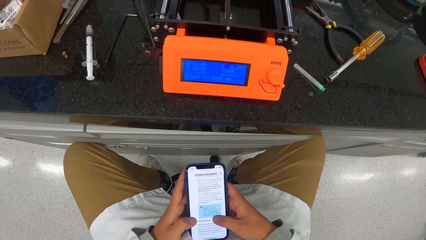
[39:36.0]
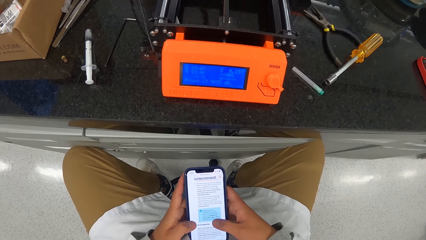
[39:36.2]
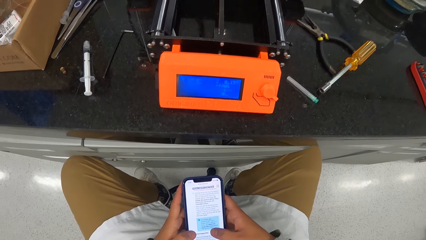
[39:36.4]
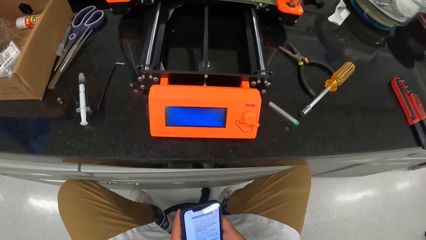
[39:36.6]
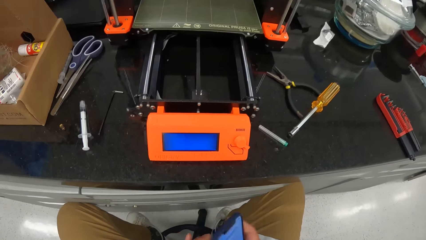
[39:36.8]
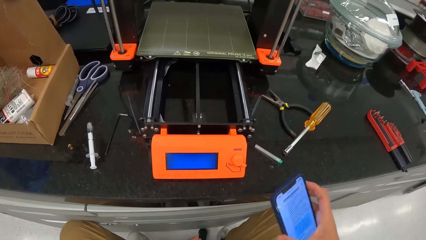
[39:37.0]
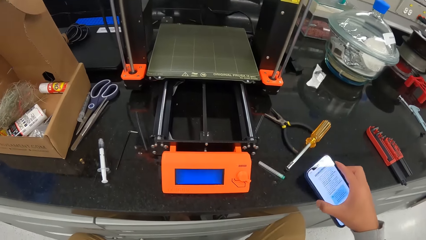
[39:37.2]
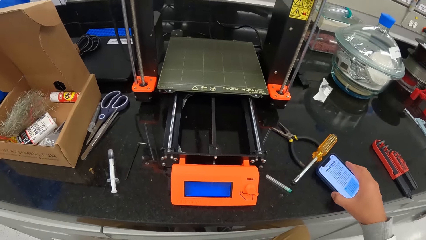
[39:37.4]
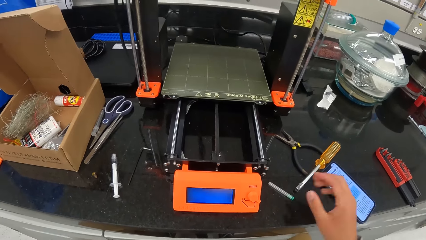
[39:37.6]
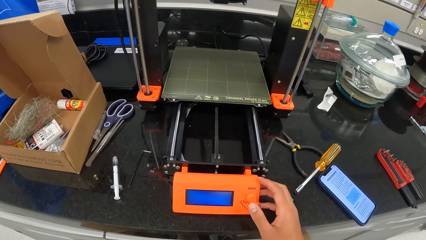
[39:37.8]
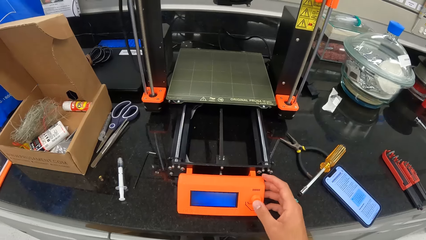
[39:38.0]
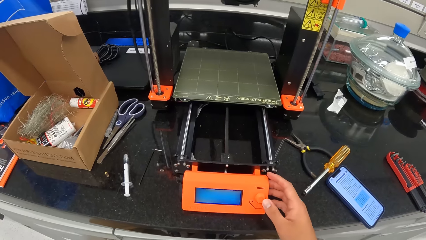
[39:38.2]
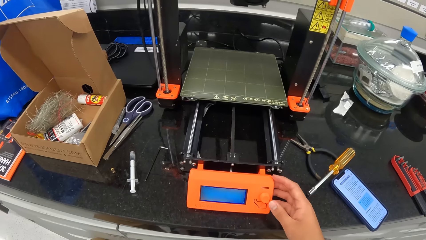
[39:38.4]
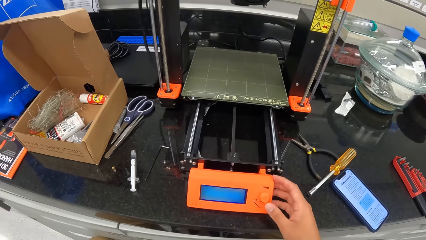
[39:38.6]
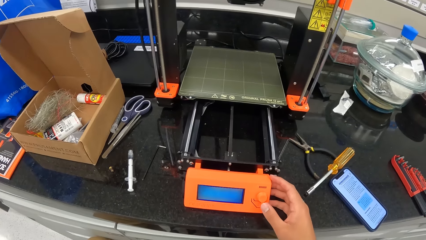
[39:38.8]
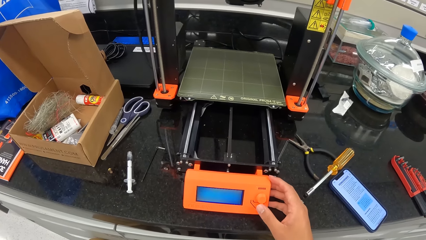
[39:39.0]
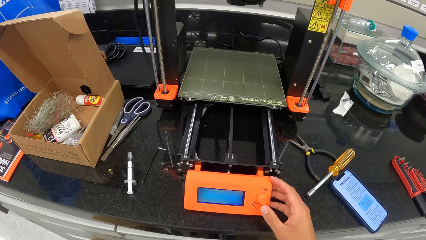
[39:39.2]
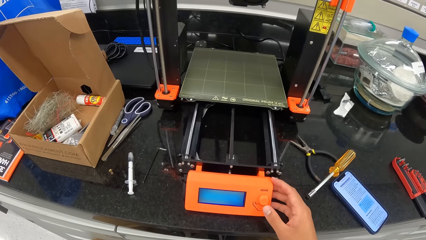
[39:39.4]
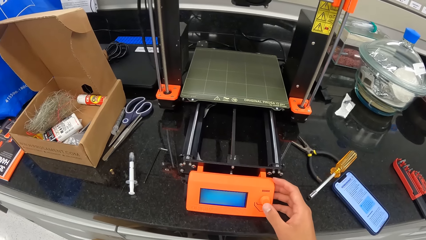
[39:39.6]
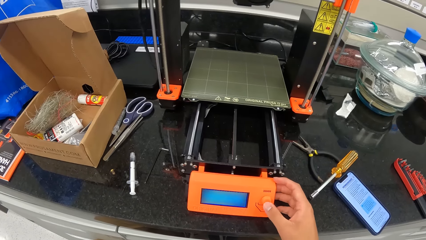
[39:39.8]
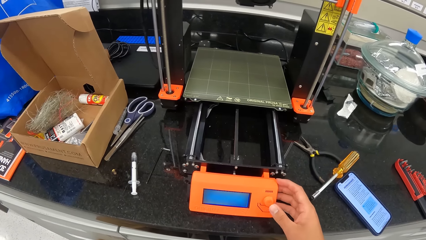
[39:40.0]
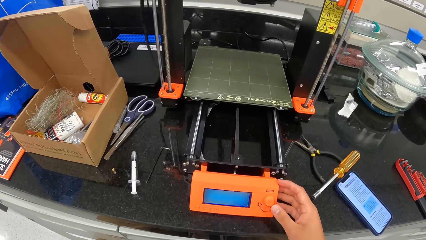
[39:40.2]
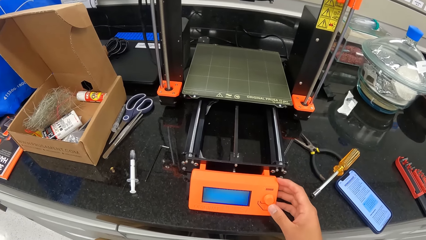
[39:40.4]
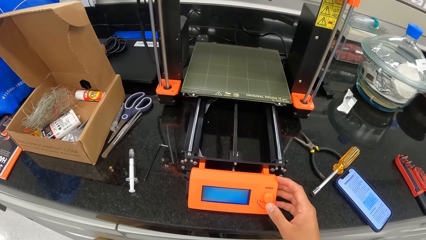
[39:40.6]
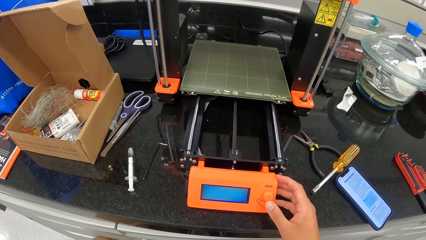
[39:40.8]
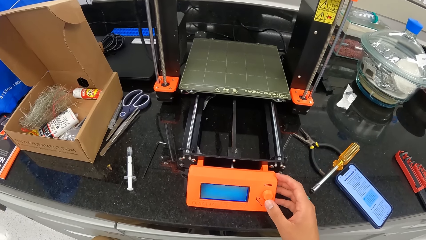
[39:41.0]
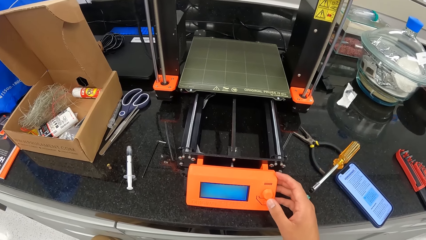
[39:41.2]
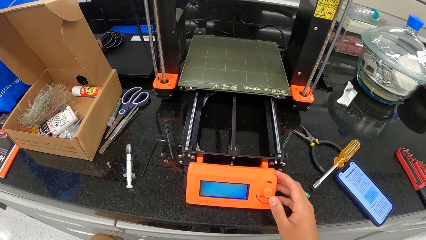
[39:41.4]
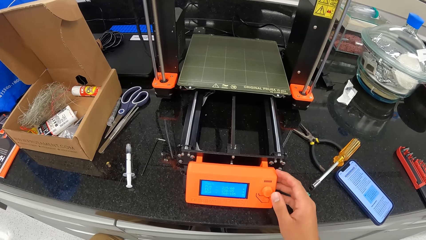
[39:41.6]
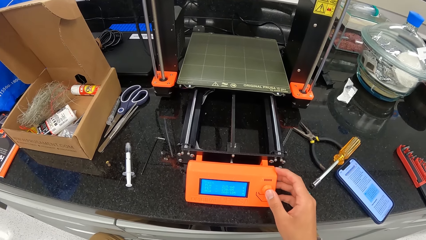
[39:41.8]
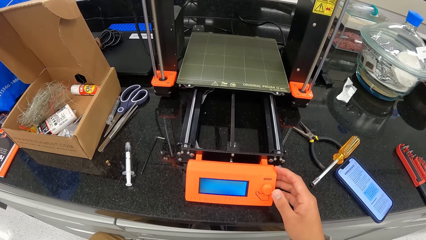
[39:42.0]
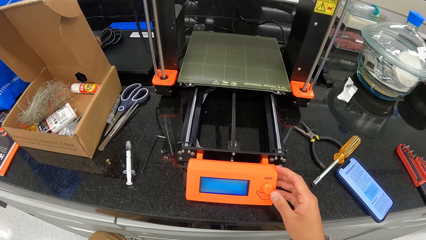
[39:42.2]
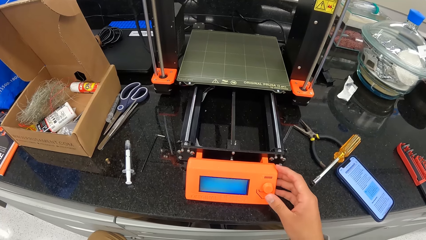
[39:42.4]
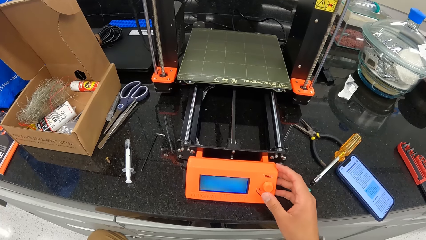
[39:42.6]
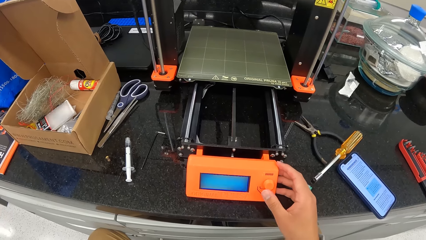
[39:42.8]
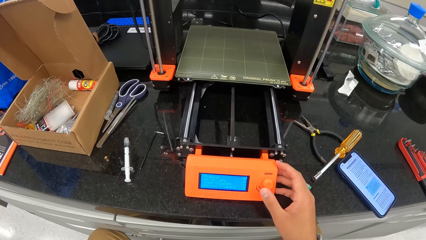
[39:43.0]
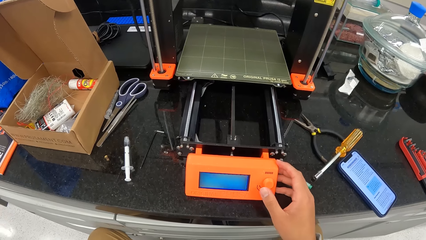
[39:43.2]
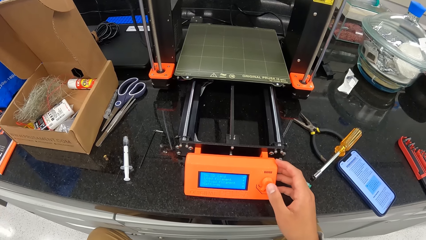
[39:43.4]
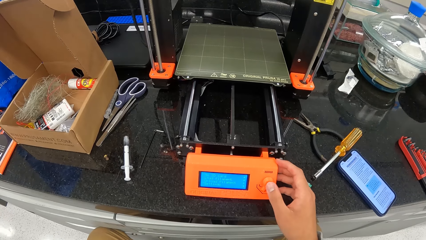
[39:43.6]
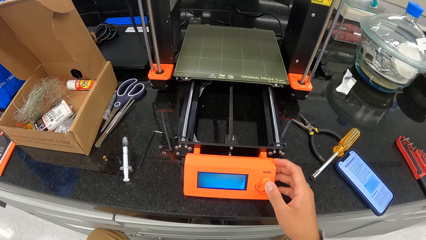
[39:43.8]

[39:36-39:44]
The camera wearer places the phone on the laboratory cabinet with his right hand. He operates the 3D printer with his right hand. He sets the weighing machine.

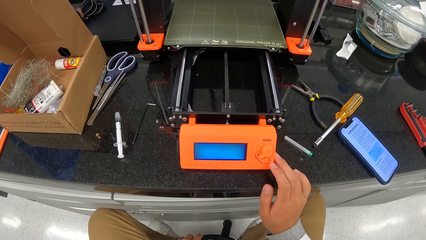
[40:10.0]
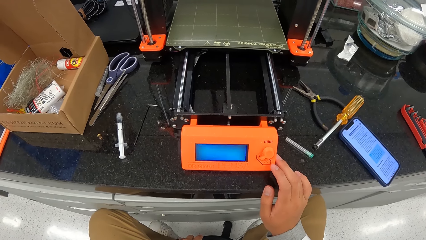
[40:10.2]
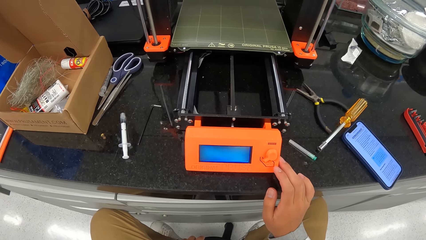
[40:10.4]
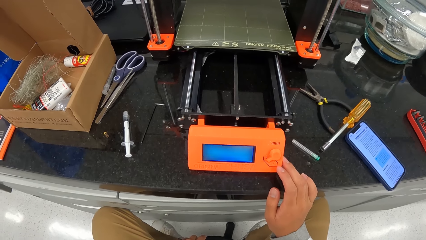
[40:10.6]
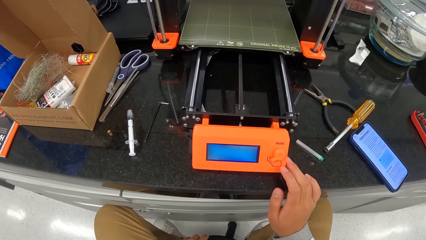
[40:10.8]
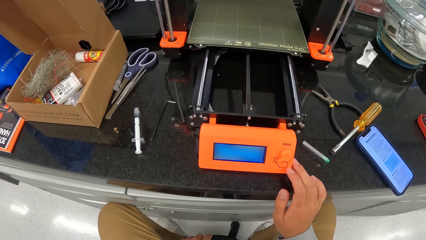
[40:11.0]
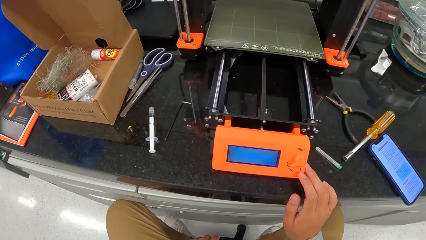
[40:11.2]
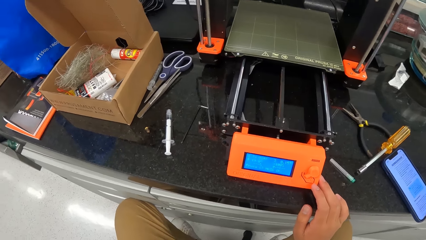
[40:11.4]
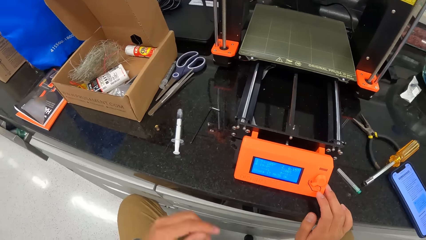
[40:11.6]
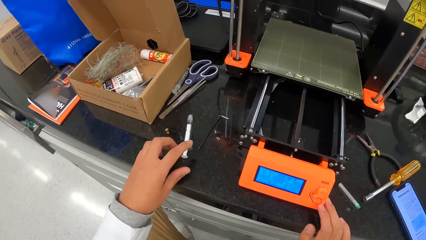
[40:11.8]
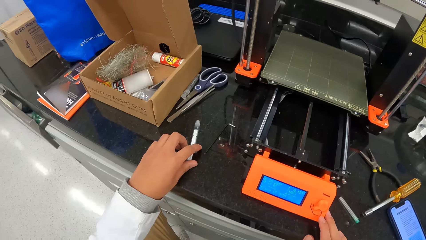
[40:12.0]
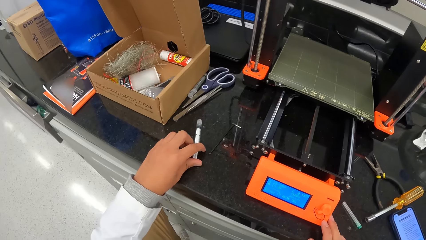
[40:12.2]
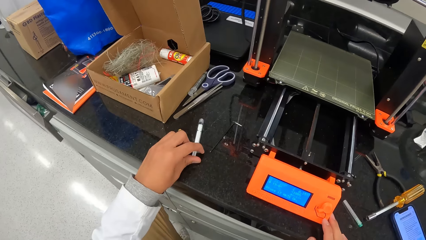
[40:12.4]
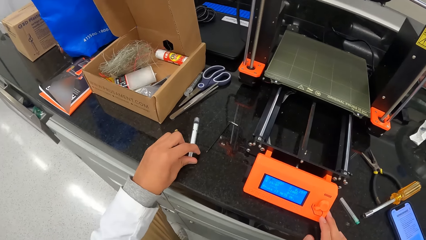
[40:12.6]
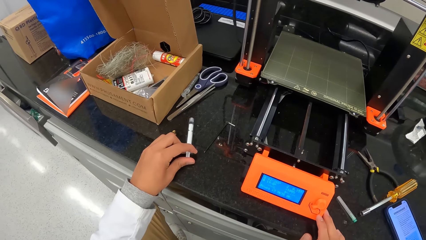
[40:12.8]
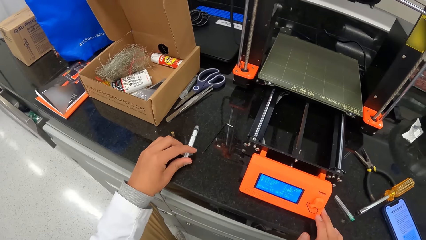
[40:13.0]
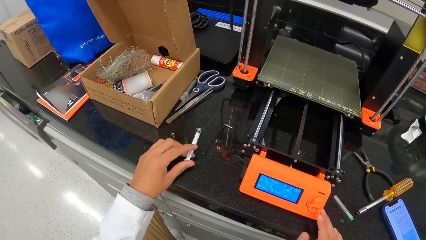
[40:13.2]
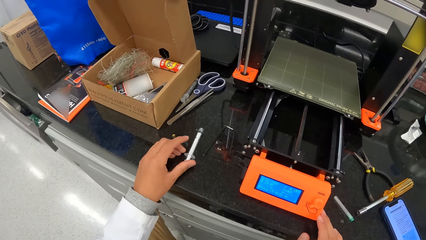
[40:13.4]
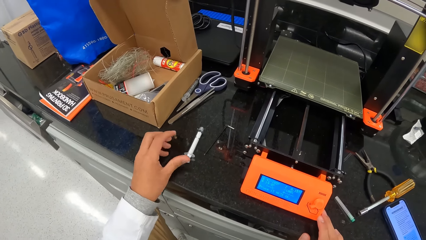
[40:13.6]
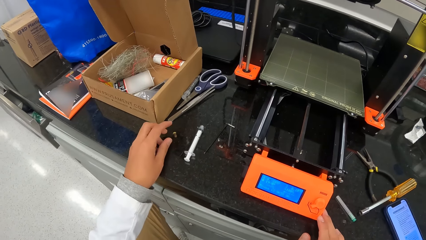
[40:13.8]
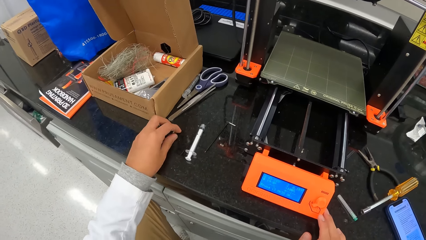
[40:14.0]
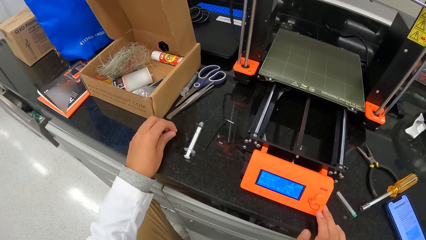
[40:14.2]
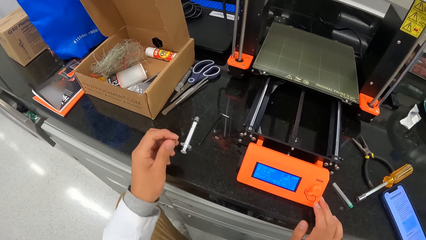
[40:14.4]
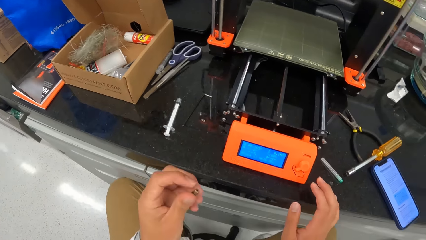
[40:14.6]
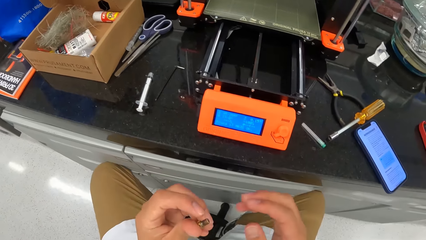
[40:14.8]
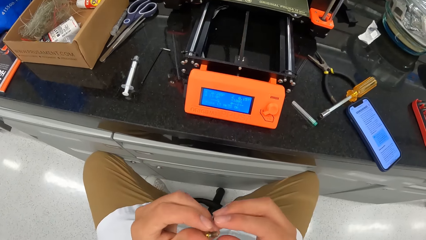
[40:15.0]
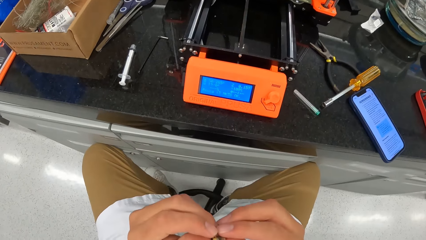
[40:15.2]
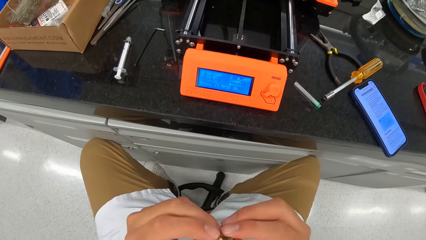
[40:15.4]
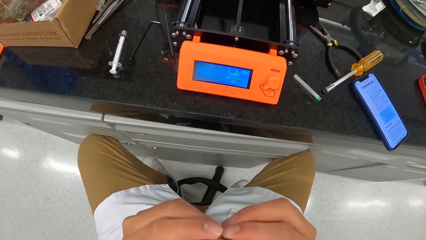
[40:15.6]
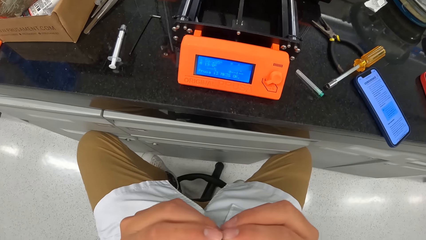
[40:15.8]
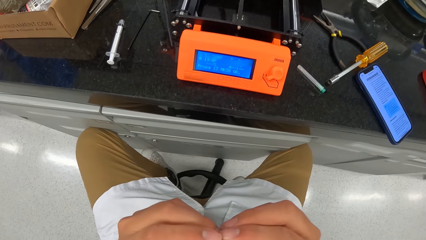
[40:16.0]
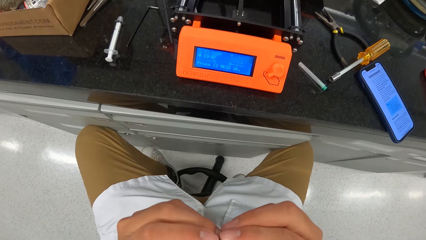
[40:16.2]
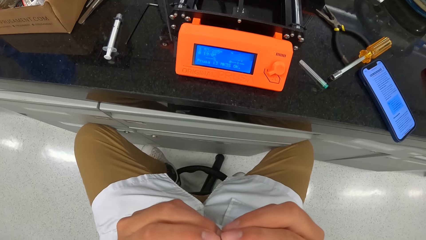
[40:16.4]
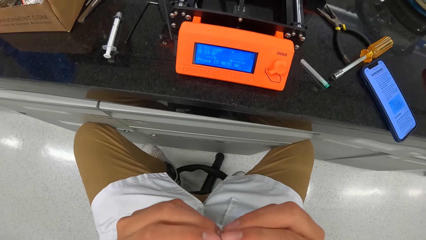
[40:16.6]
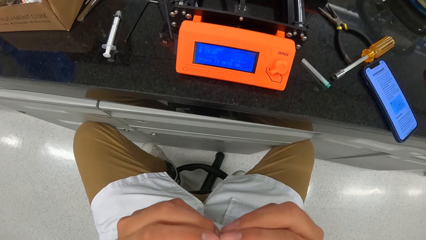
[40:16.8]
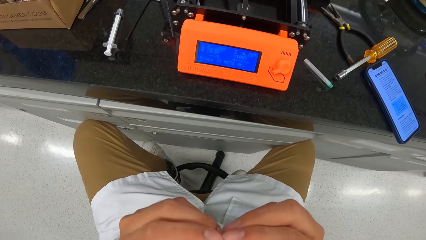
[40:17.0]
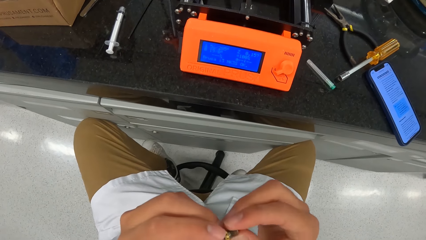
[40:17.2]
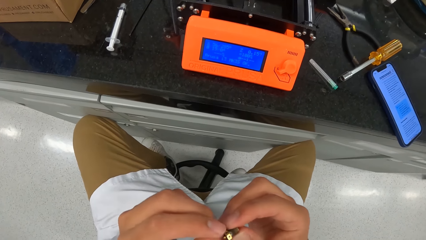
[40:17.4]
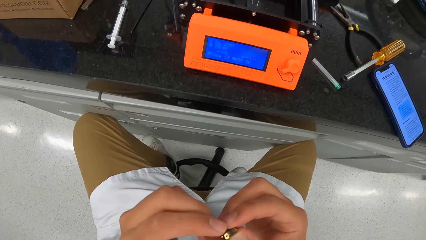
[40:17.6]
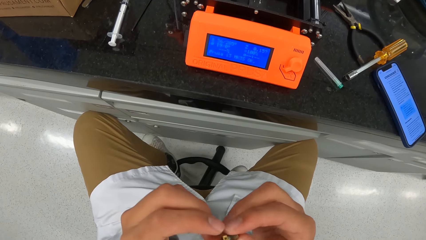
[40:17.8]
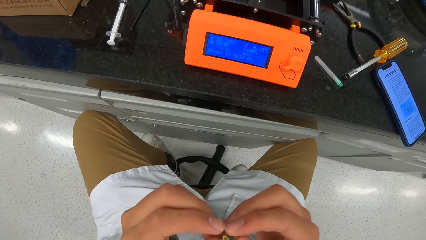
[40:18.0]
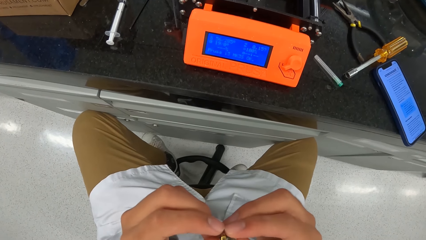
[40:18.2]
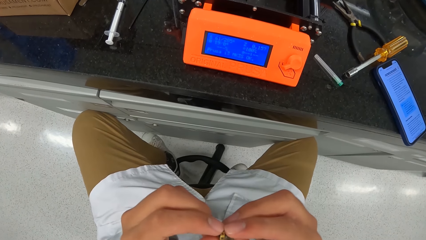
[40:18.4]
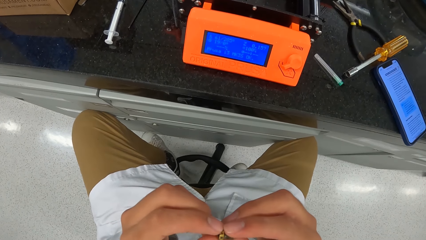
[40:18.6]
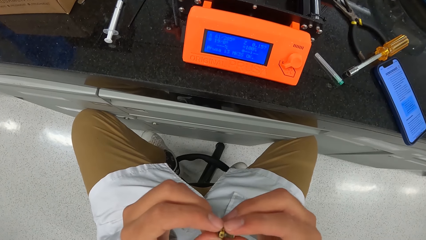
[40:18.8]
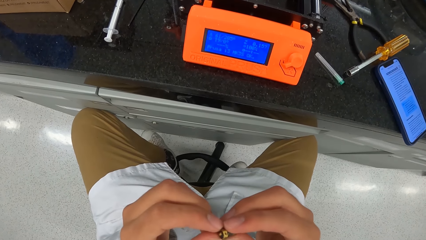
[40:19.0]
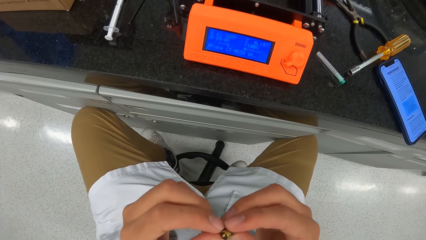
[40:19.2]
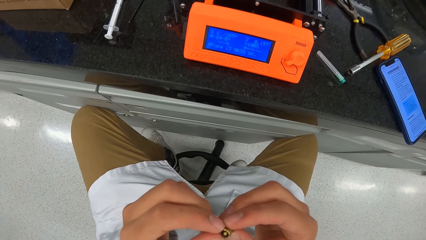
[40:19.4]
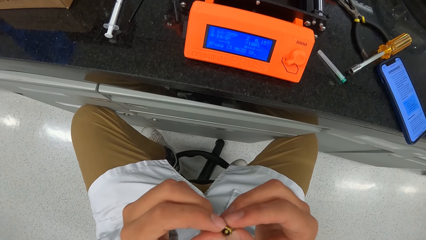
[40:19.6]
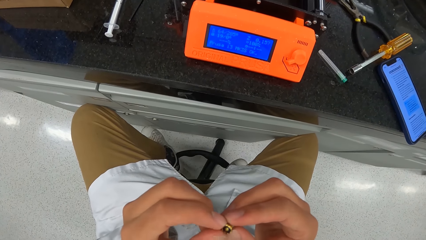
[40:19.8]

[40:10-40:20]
The camera wearer holds the barrel of the syringe with his left hand. He touches the syringe on top of the table. He releases his left hand from the barrel. He picks up the screw from the laboratory cabinet with his left hand. He removes his right hand from the 3D printer. He twists the screw with his hands. He looks at the screw.
